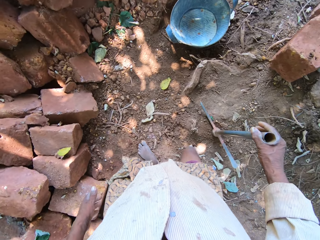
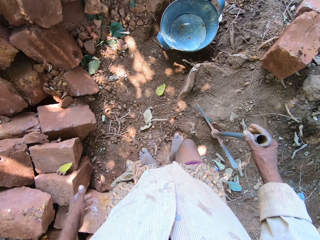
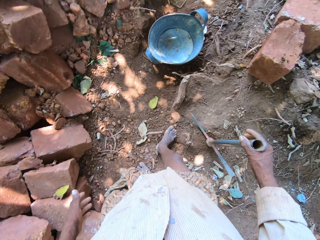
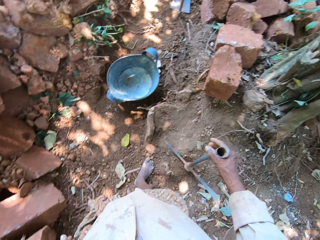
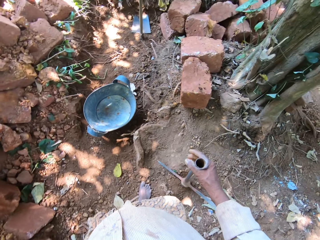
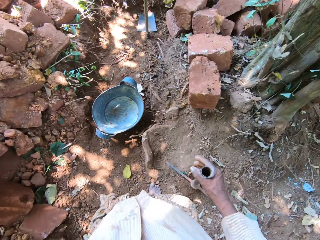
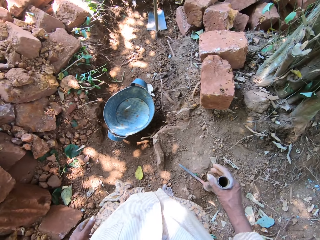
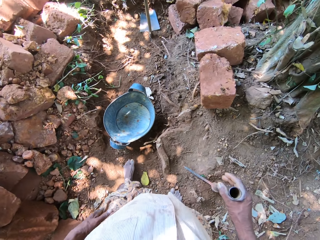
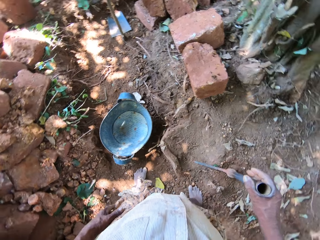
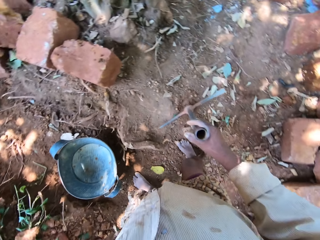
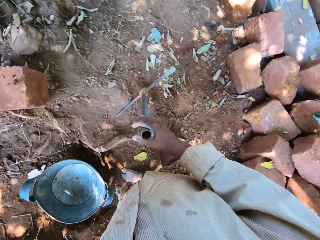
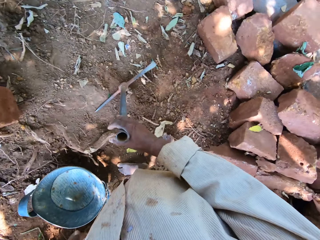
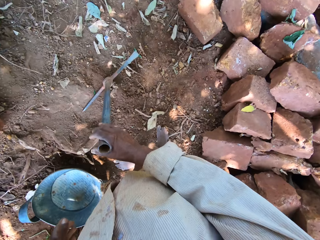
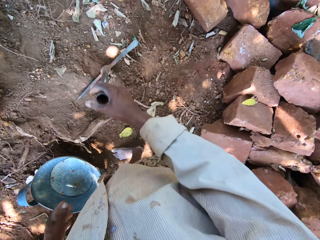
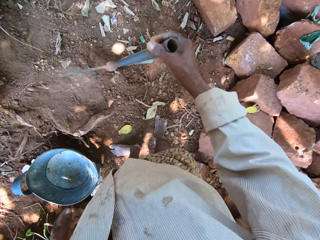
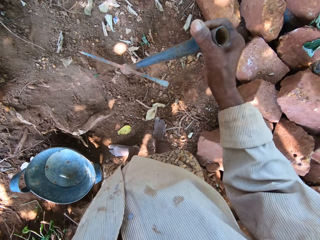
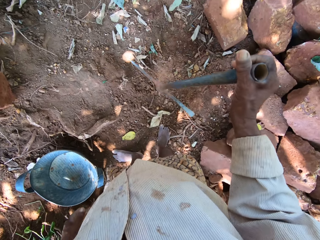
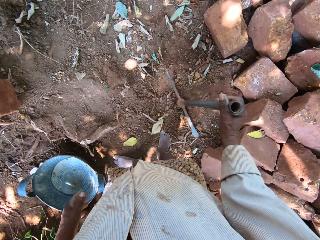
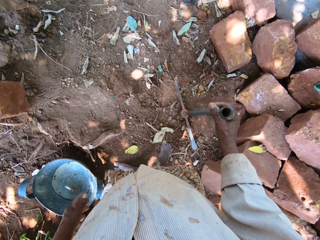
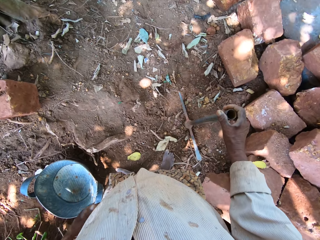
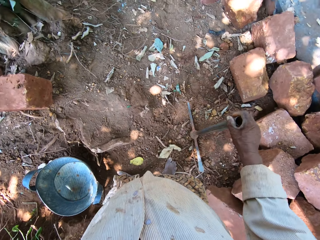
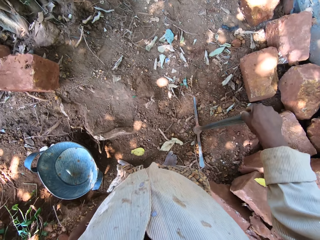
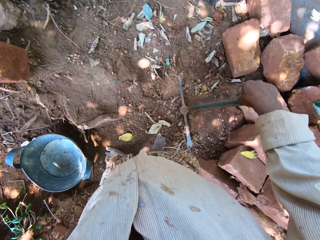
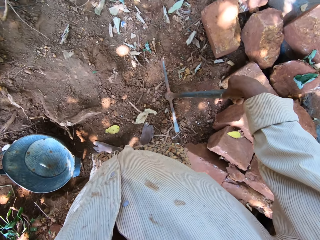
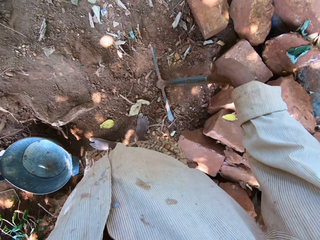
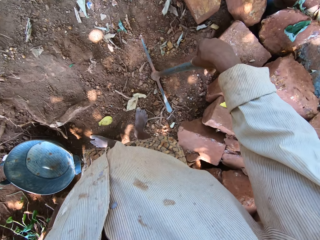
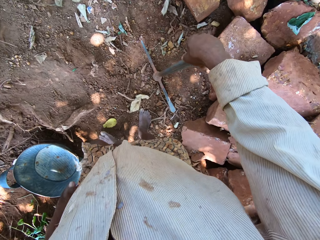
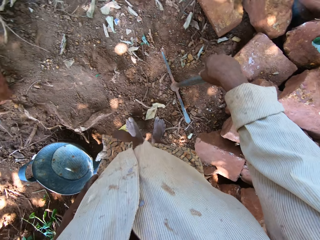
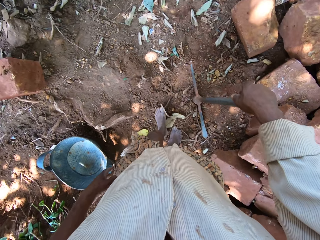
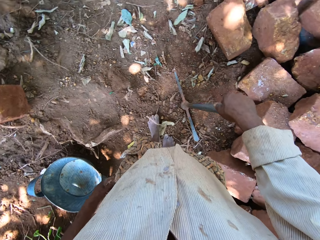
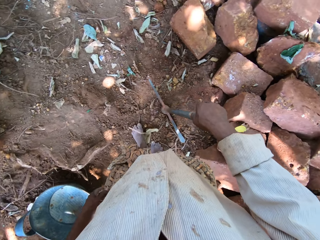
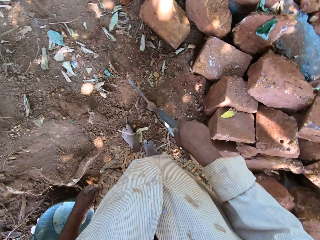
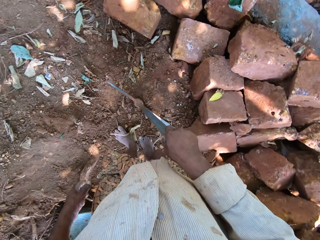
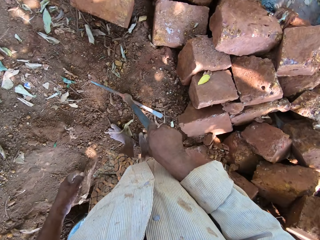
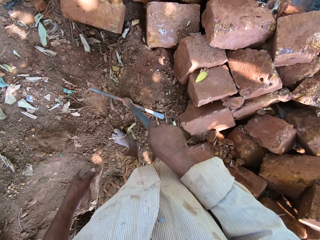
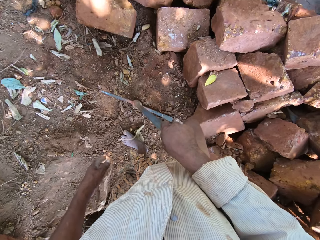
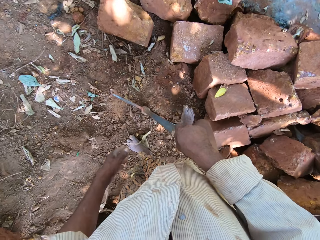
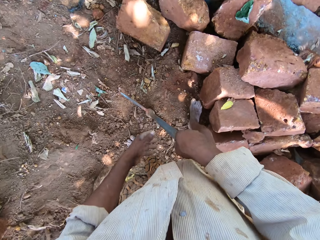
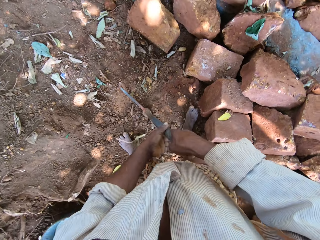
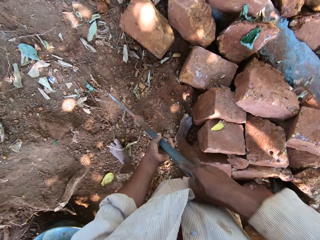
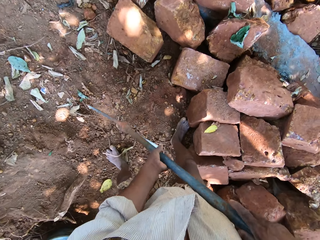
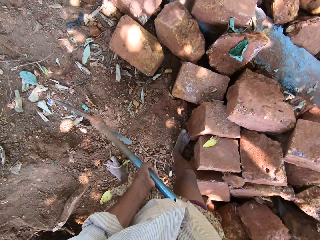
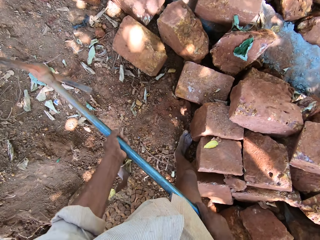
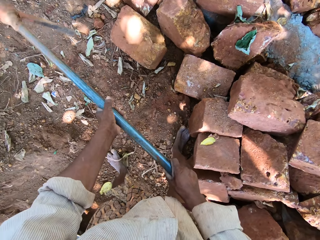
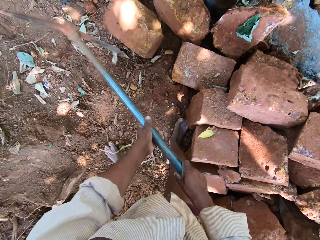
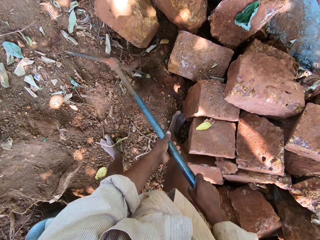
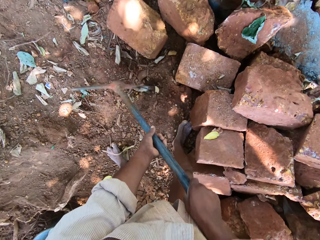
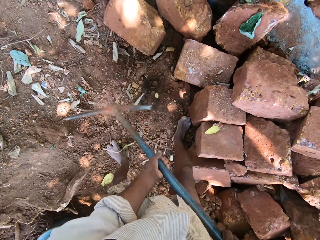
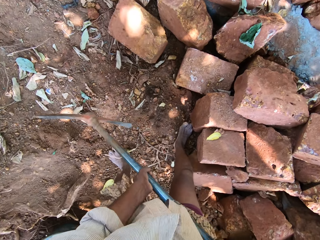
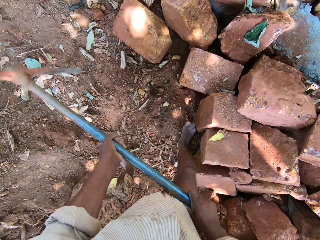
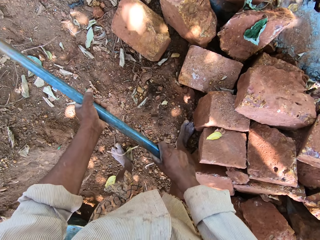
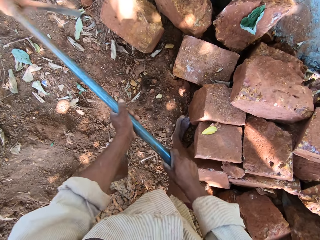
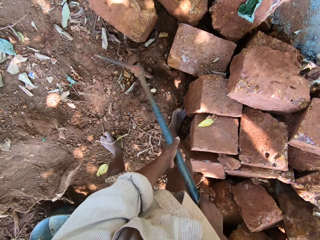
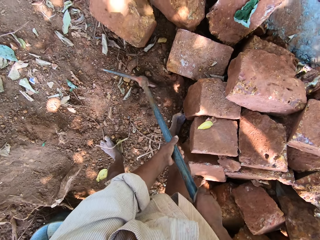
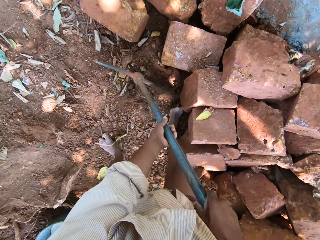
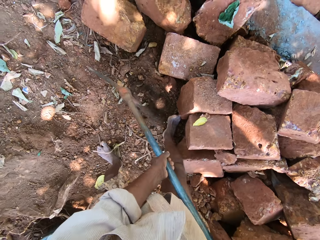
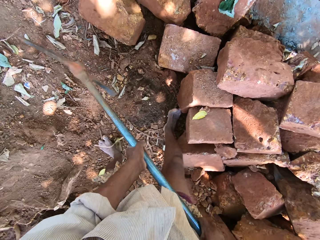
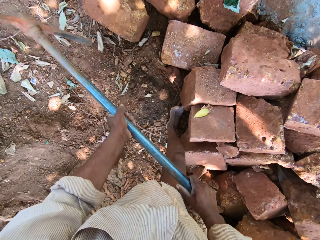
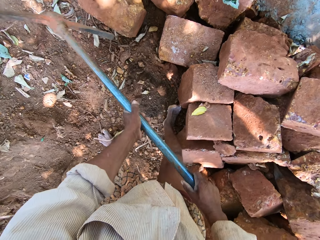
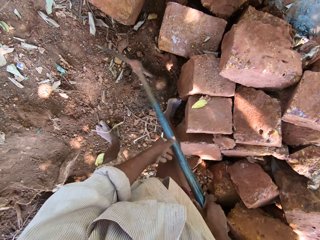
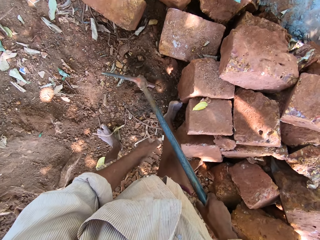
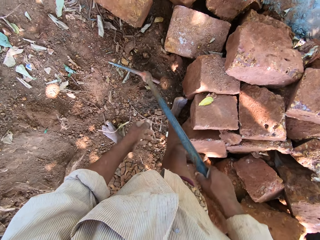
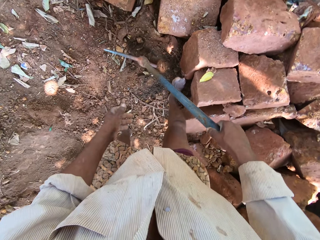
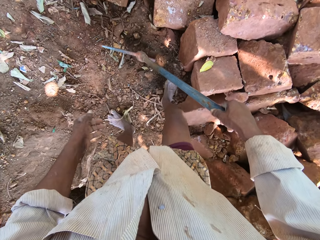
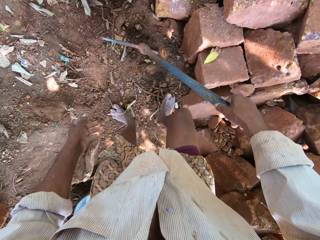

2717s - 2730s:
The camera wearer looks around the site. They dig a hole on the floor with the axe in both hands.

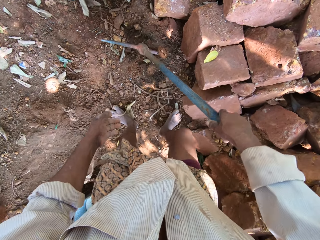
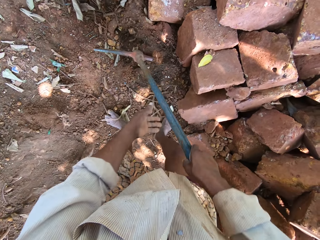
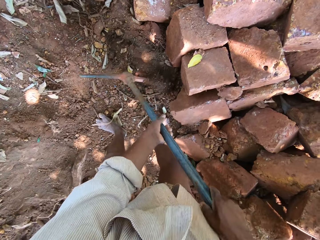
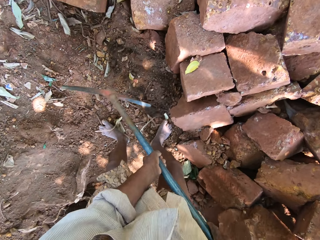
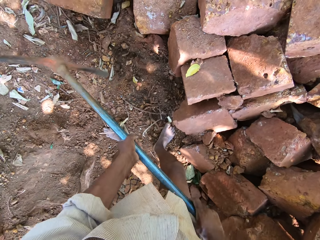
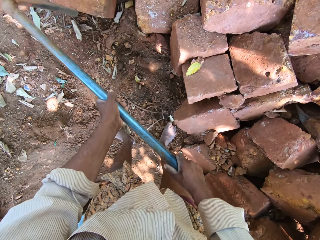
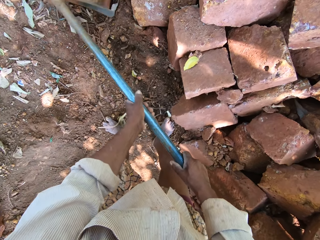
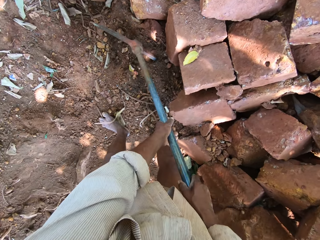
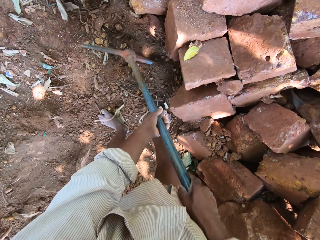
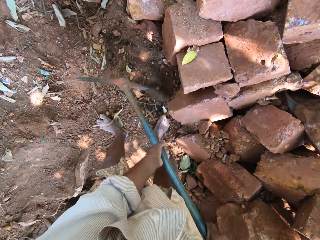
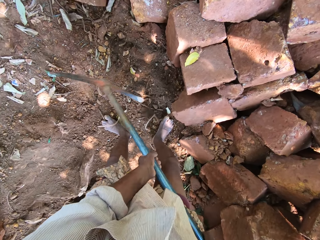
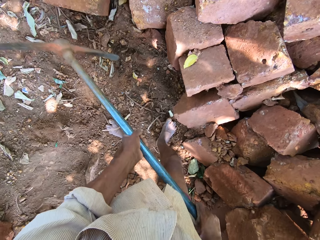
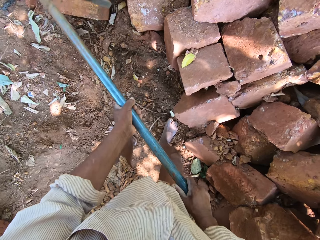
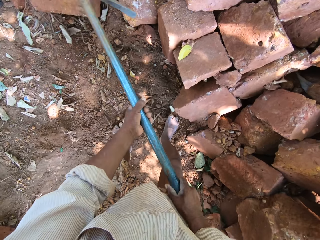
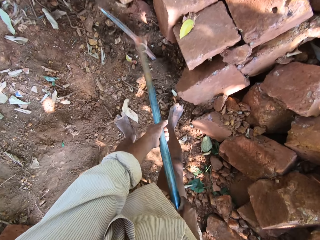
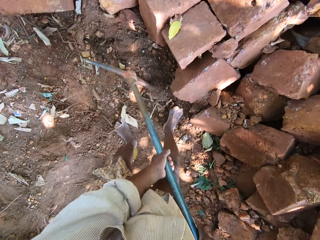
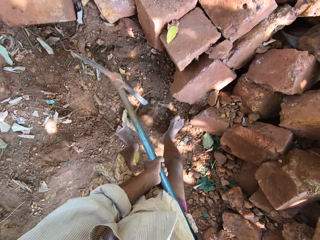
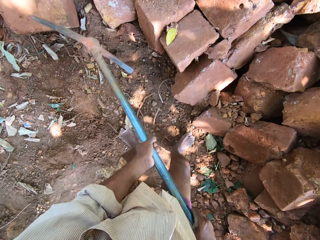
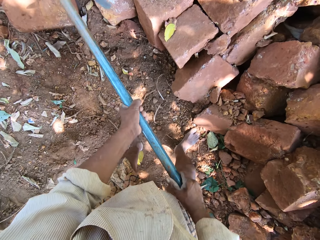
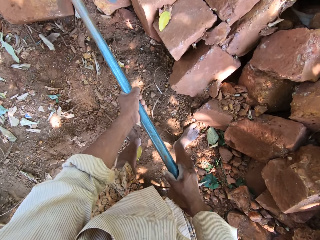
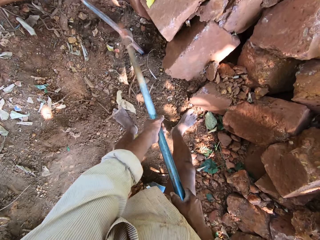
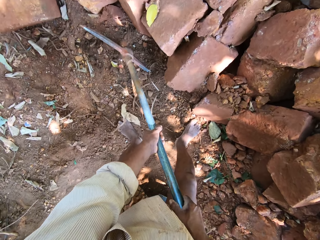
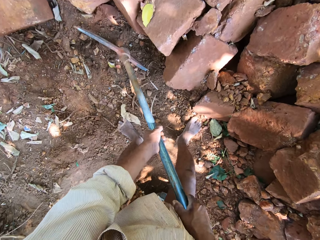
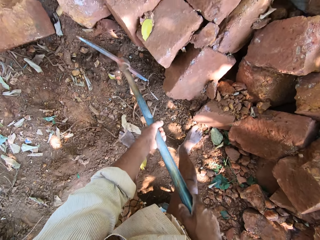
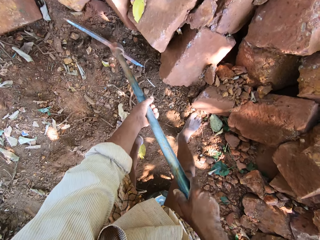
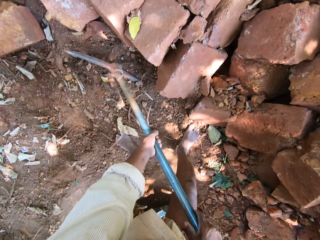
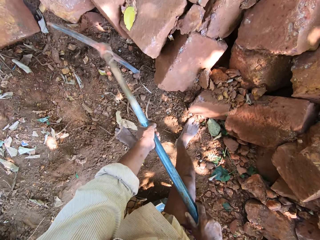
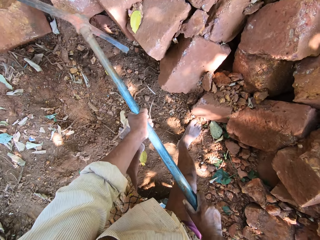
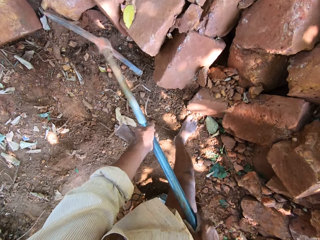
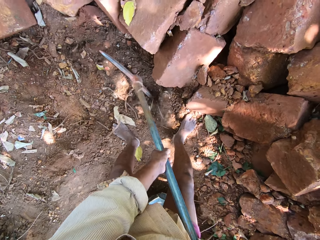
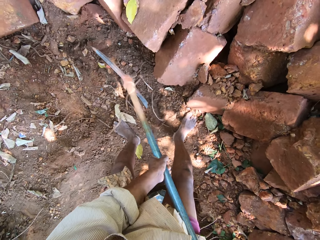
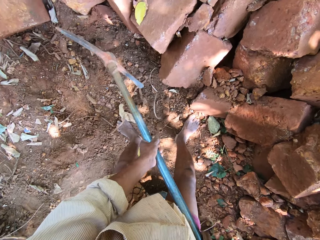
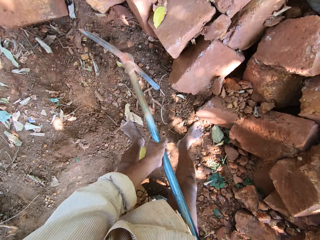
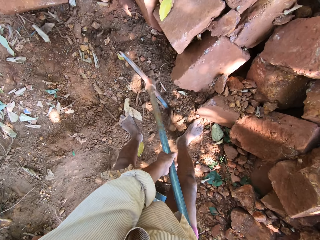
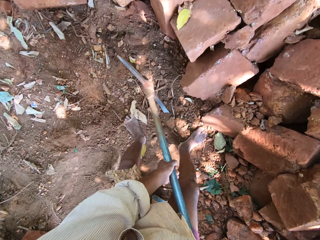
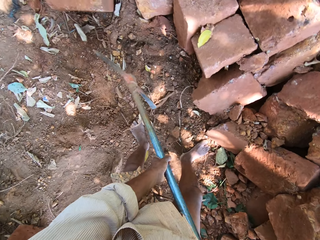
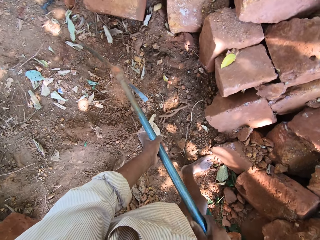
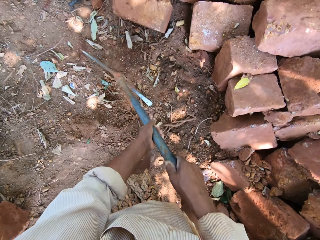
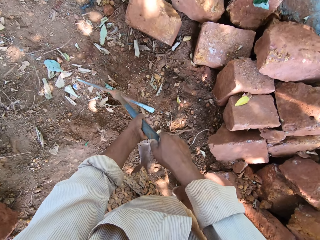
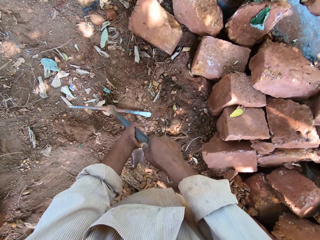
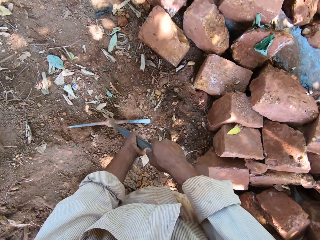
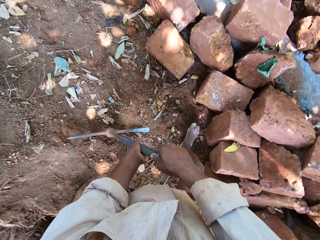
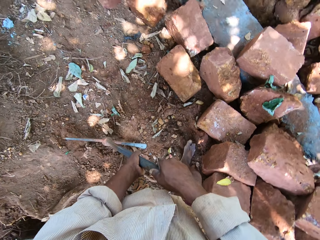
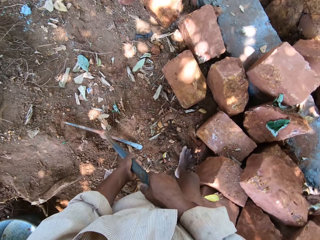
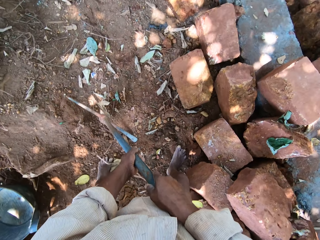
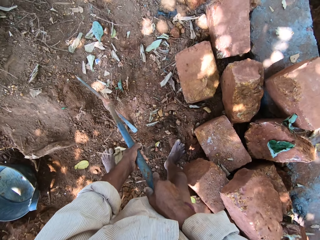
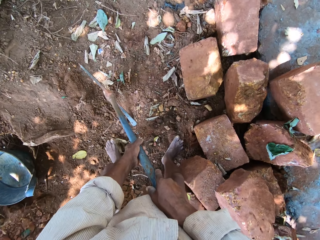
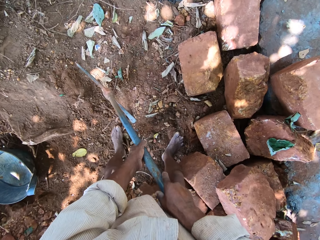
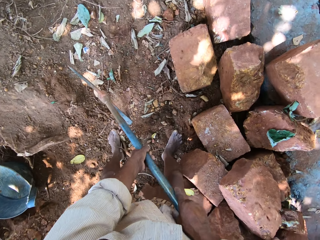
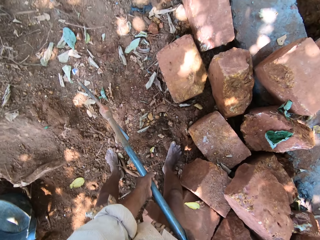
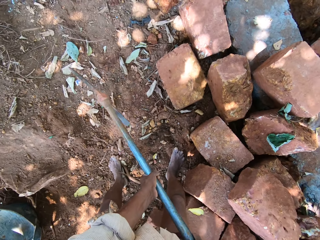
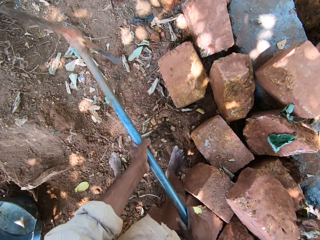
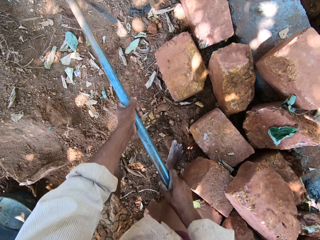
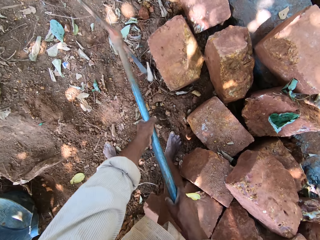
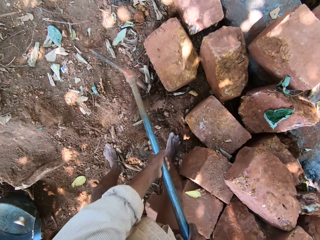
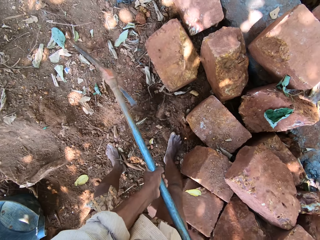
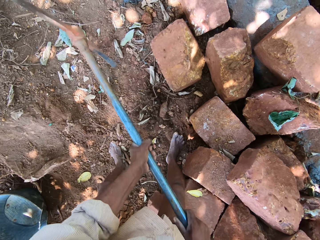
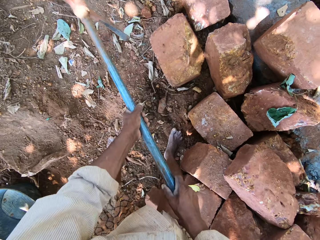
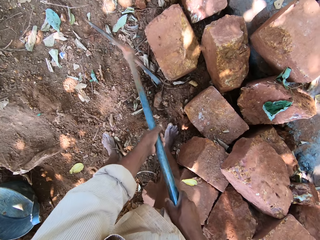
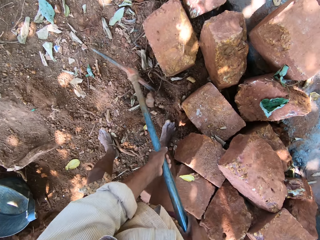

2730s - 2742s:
The camera wearer digs a hole on the floor with the axe in both hands.
